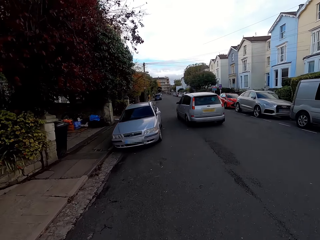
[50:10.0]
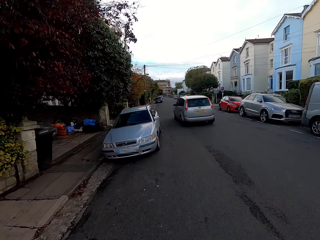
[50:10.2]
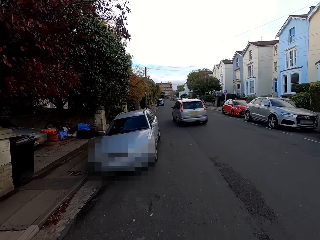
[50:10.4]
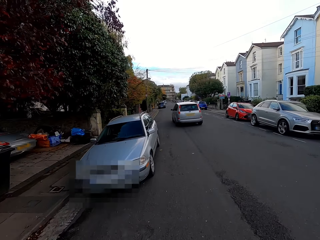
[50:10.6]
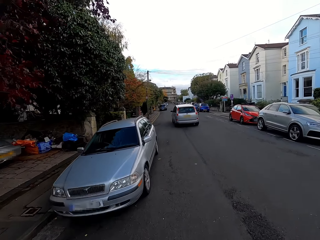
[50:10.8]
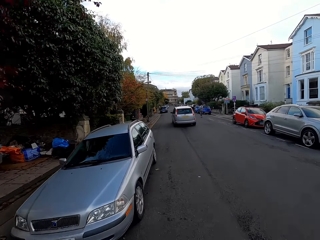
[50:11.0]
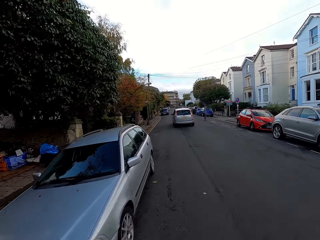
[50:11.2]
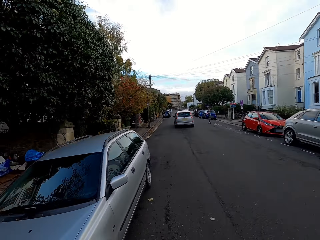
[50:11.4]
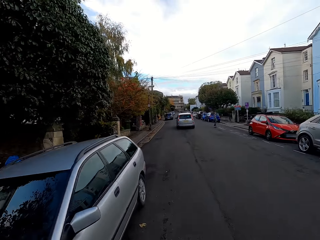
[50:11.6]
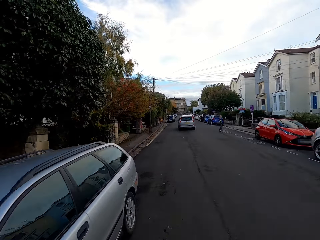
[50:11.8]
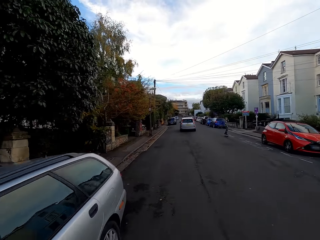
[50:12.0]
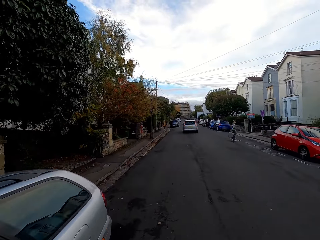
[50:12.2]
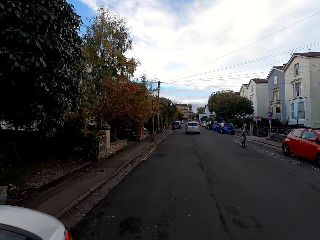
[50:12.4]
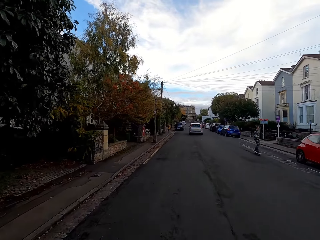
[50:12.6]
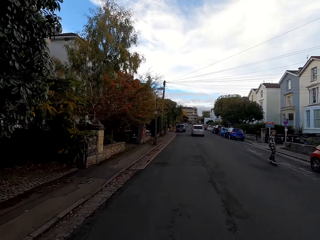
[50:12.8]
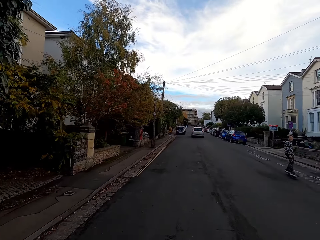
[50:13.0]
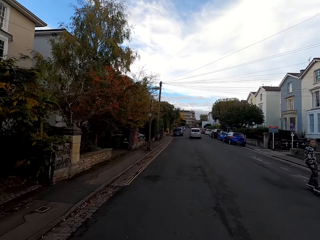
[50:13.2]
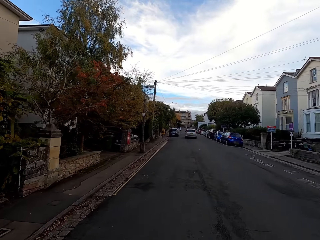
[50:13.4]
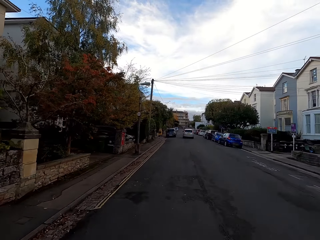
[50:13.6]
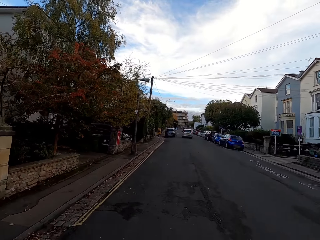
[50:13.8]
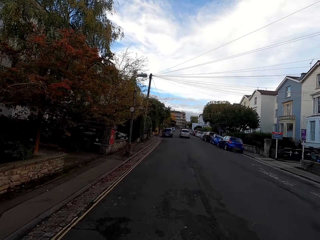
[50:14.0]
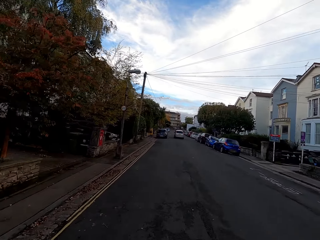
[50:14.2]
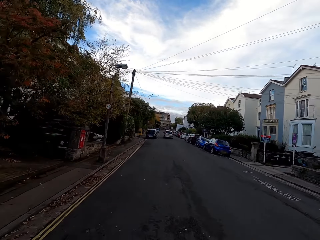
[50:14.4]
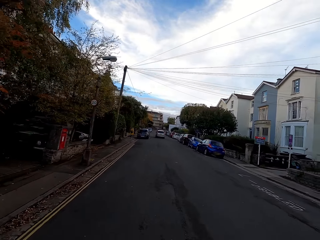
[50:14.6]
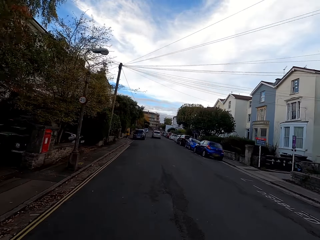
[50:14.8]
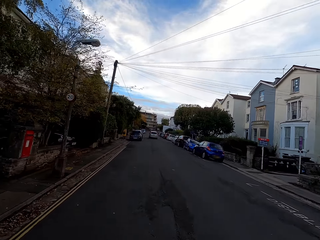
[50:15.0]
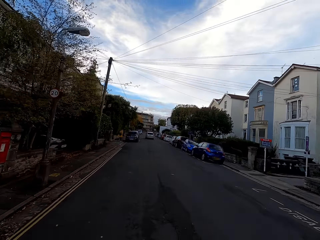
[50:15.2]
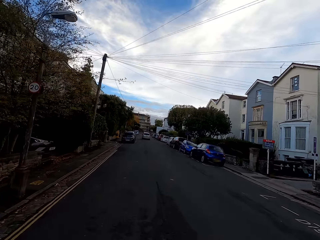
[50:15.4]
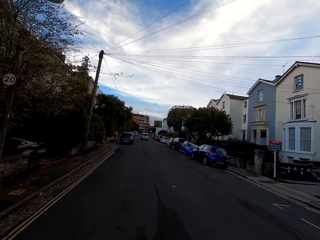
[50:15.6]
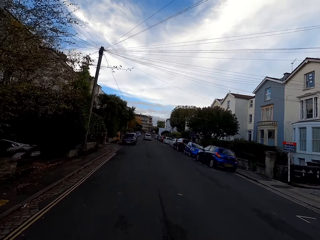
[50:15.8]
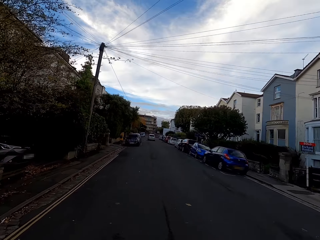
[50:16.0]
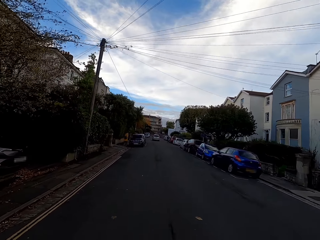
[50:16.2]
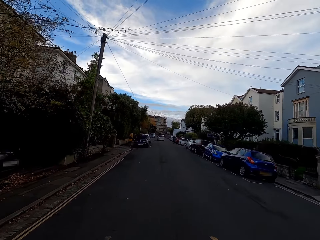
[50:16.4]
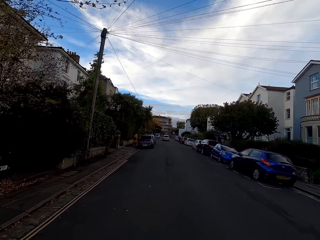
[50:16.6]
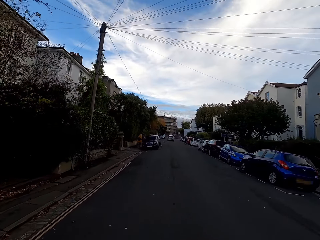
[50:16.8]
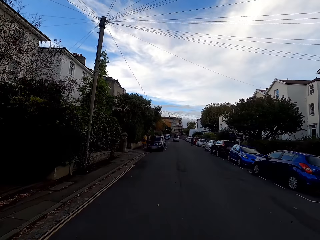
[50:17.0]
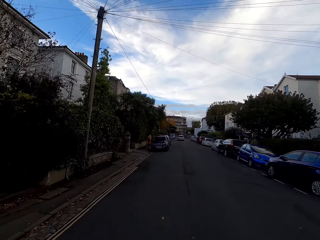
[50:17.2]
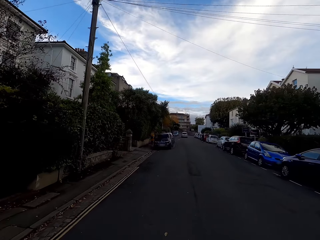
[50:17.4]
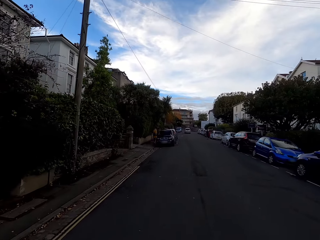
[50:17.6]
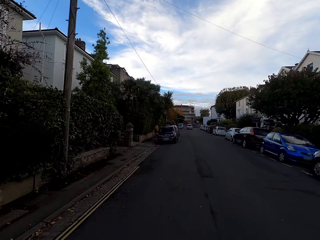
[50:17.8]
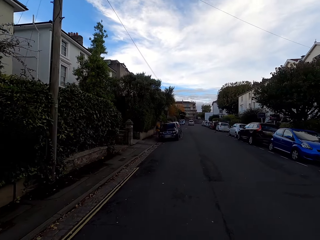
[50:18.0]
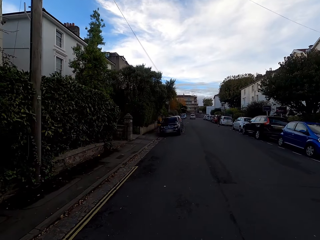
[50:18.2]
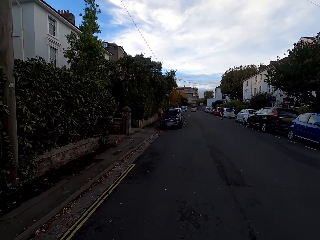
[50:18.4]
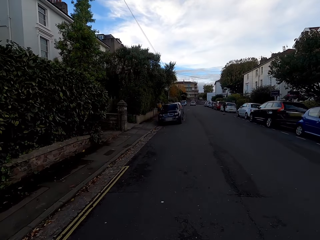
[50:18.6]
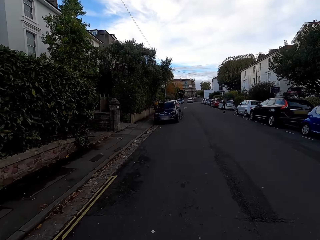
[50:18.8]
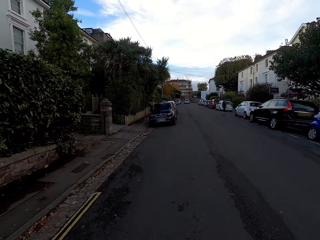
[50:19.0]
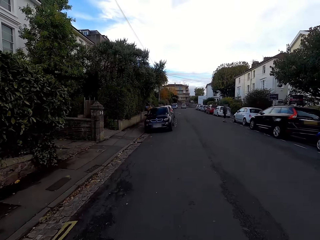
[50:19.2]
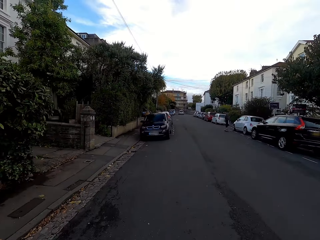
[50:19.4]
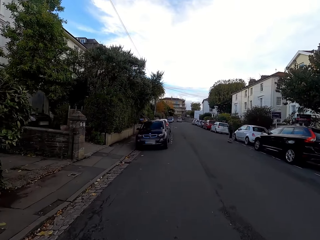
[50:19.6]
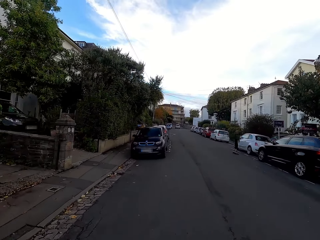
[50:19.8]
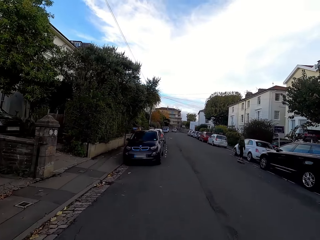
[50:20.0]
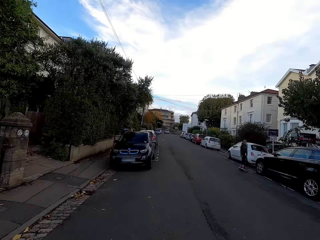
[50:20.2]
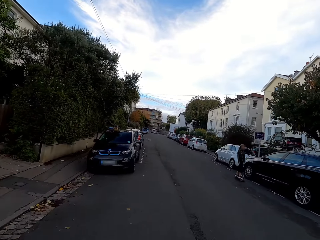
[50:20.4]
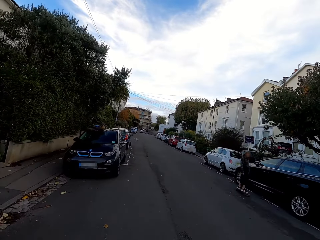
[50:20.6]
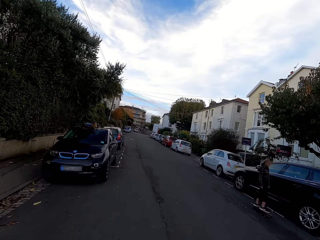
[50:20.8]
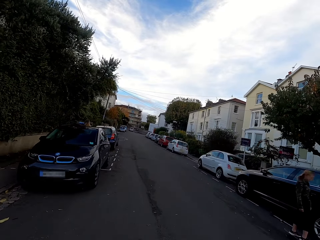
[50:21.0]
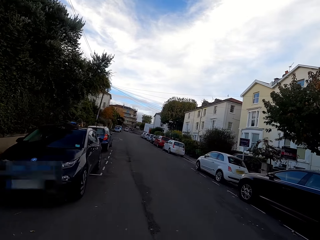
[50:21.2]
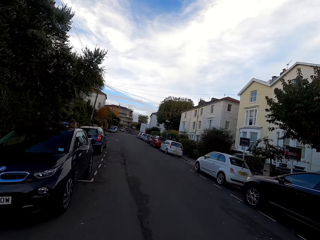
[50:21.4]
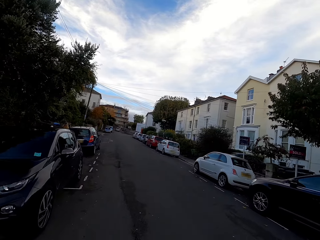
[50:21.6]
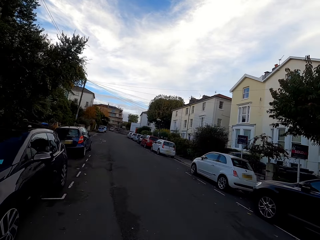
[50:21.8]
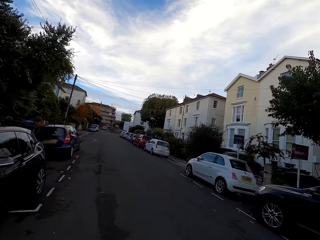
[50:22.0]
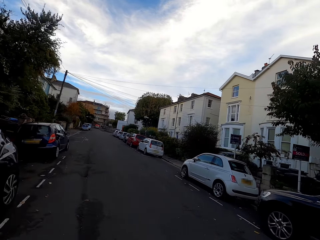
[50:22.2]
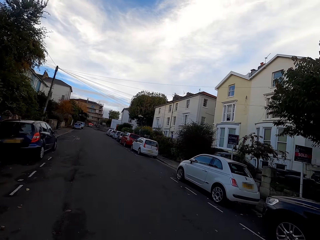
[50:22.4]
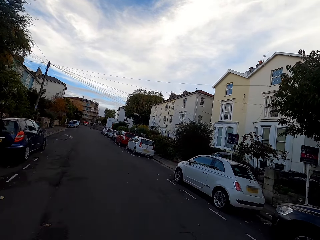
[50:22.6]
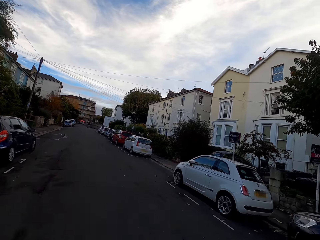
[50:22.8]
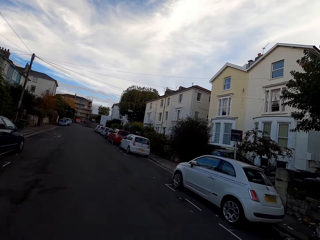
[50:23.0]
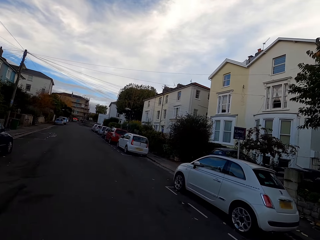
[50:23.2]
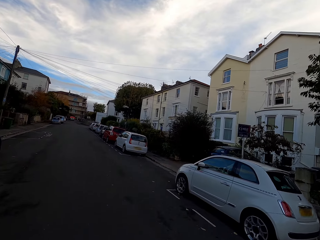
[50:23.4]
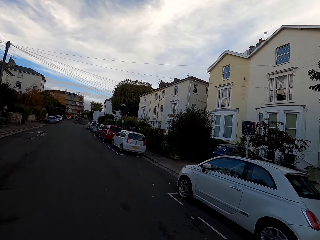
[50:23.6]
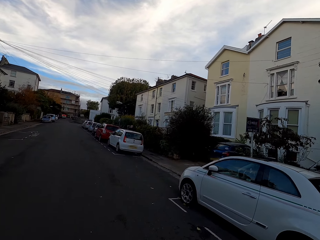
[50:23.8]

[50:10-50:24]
A man skates past the camera wearer. Another man skates past the camera wearer.

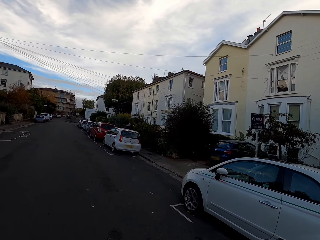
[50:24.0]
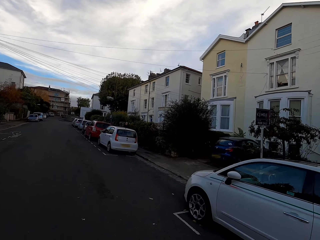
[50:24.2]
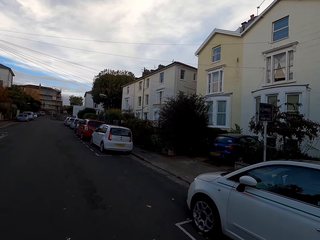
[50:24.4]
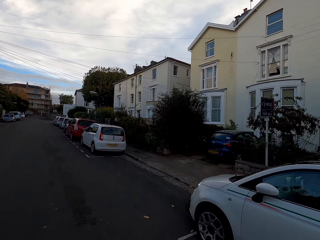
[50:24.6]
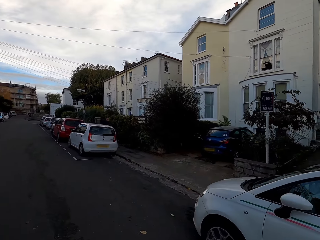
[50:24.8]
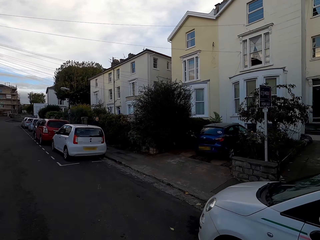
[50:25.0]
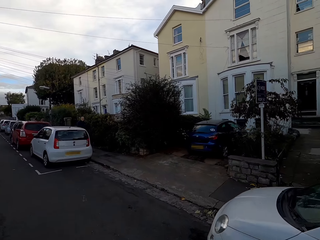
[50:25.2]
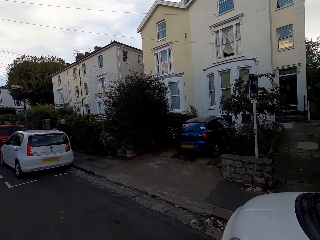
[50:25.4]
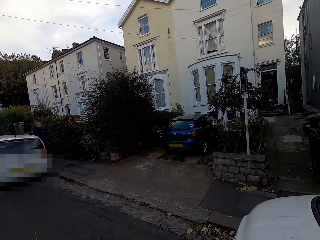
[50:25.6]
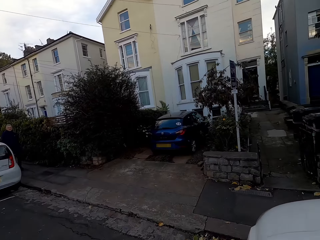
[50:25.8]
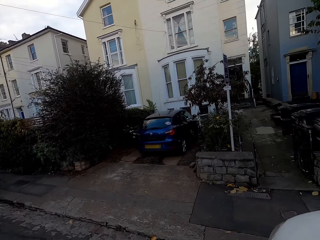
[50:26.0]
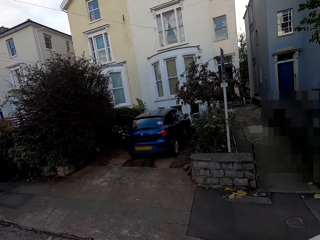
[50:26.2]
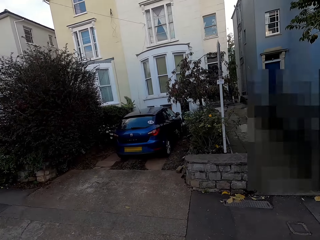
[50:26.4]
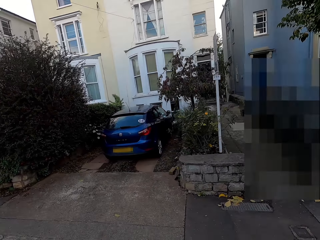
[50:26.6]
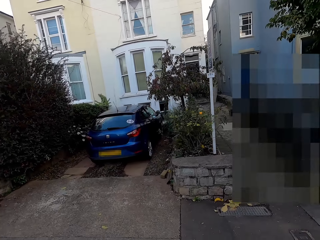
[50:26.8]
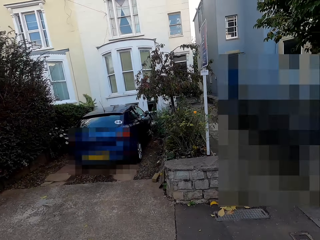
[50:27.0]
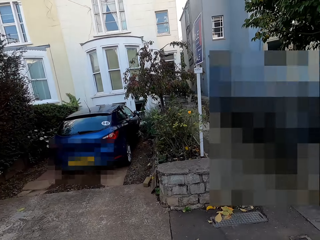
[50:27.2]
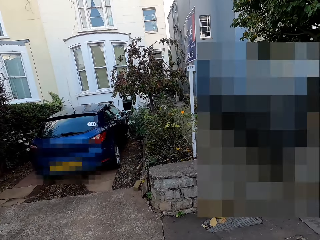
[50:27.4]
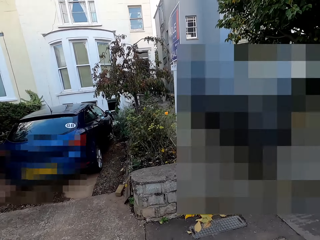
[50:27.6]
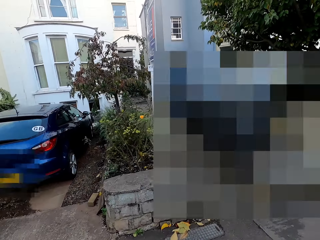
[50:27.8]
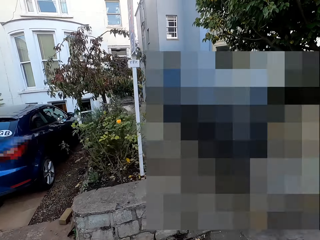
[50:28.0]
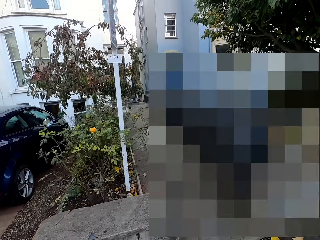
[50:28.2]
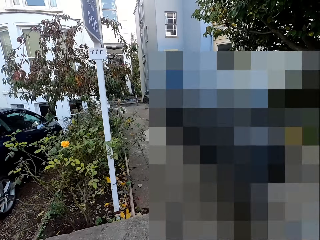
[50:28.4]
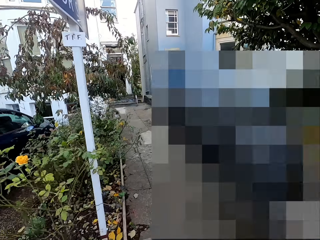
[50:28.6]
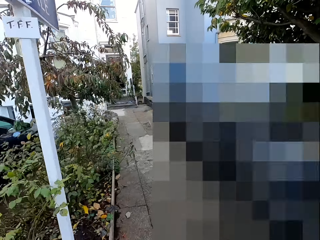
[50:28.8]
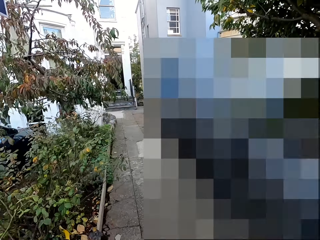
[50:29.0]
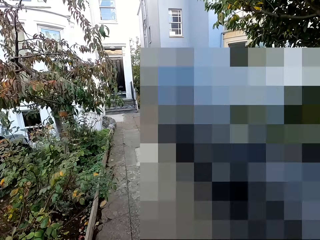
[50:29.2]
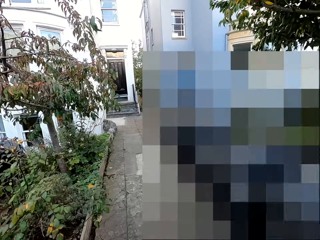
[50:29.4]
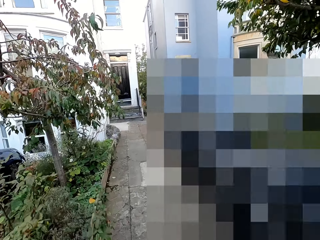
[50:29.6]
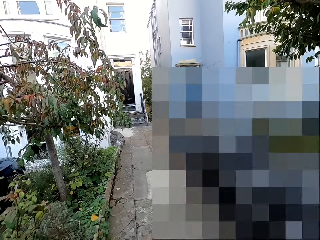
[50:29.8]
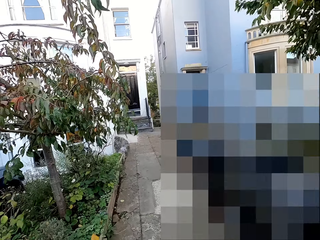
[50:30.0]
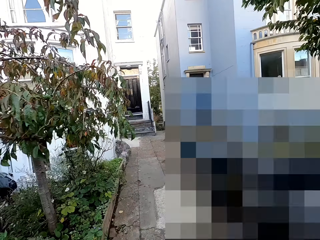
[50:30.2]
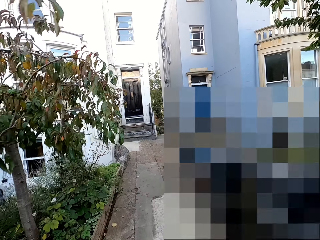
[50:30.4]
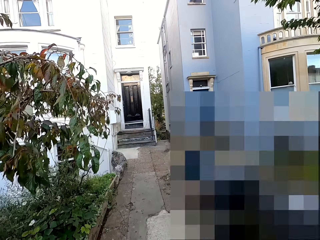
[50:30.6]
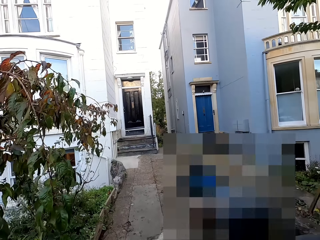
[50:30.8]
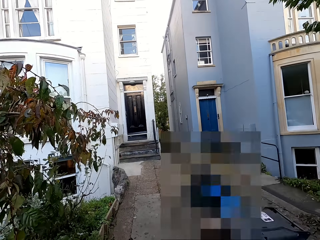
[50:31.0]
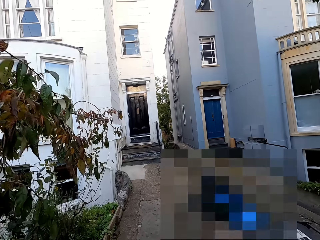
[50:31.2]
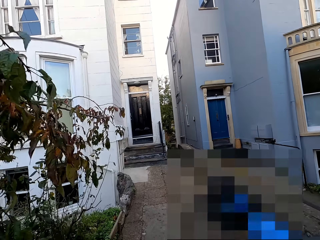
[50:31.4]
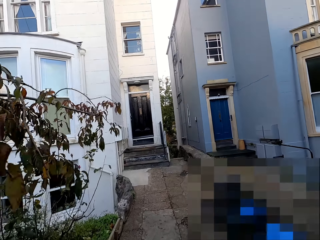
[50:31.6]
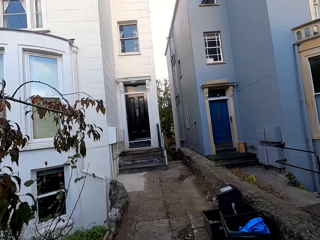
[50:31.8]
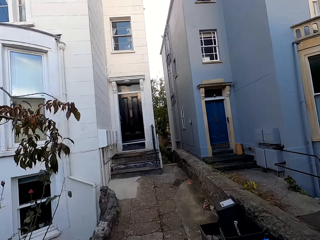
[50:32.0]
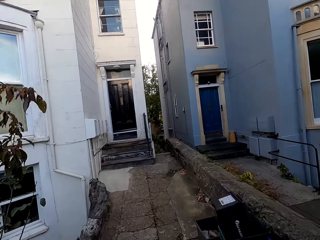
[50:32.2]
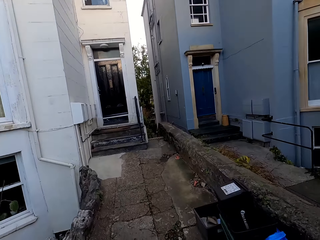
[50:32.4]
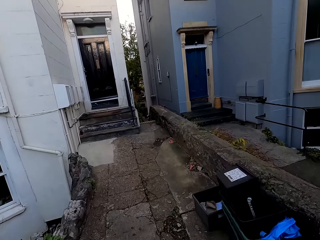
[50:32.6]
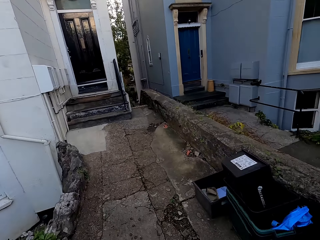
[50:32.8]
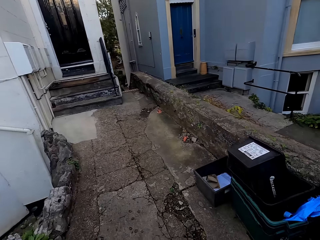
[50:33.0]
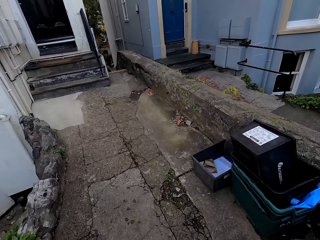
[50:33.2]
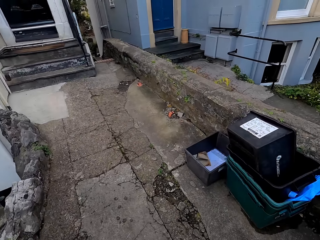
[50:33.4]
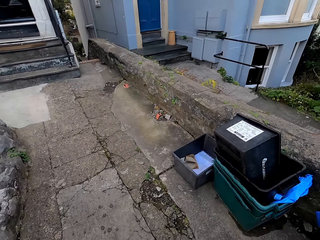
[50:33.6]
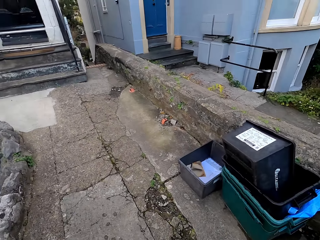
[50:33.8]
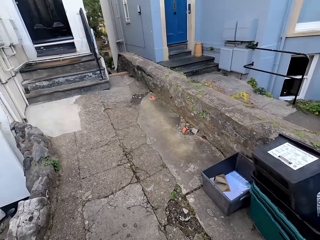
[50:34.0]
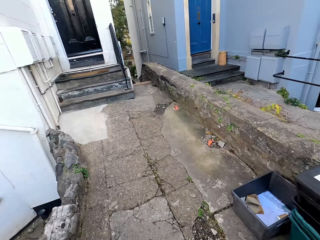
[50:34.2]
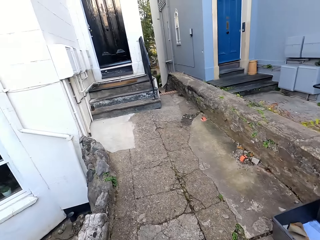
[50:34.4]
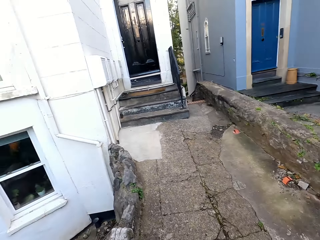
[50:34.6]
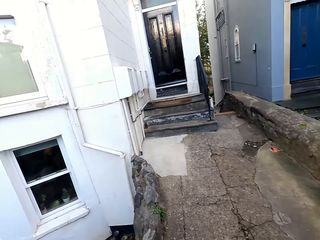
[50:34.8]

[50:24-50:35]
The camera wearer rides the bicycle into a walkway. They get on the corridor.
